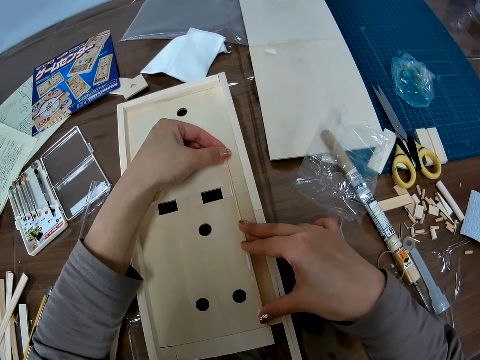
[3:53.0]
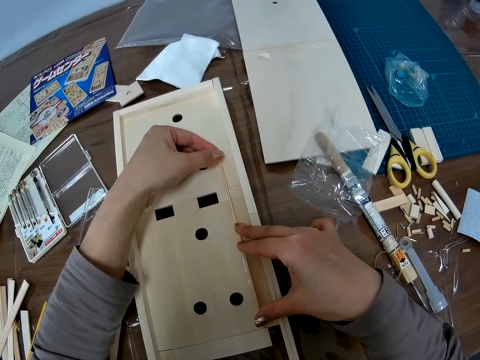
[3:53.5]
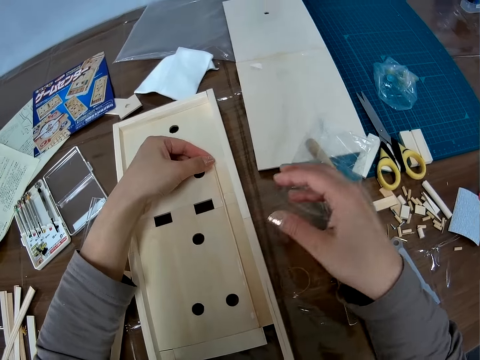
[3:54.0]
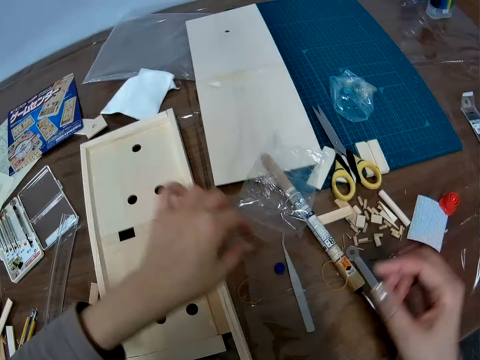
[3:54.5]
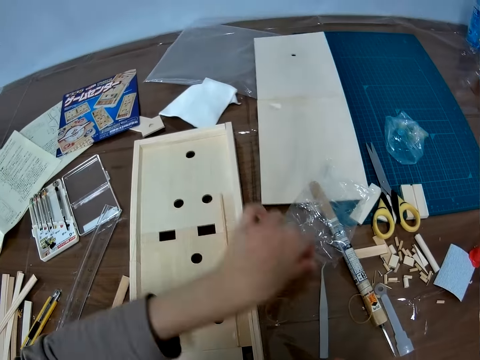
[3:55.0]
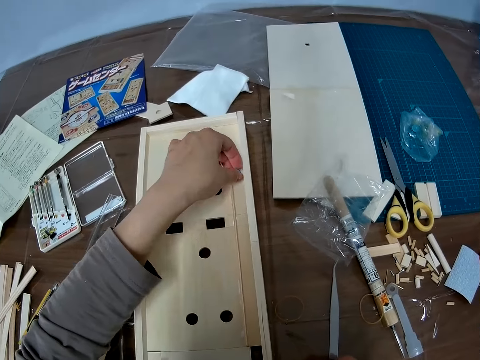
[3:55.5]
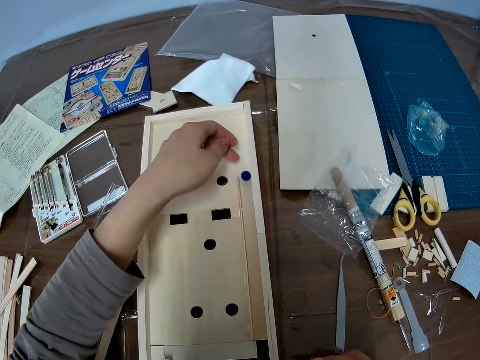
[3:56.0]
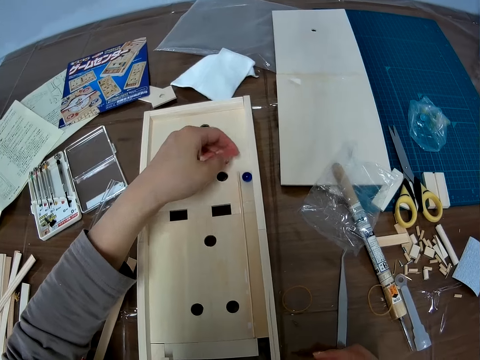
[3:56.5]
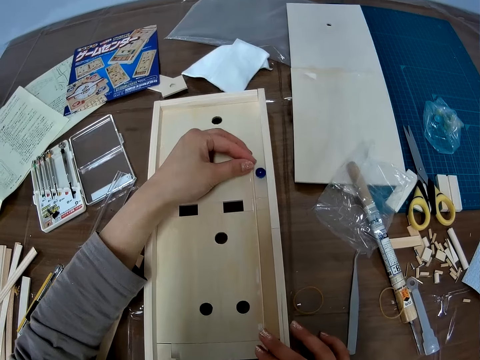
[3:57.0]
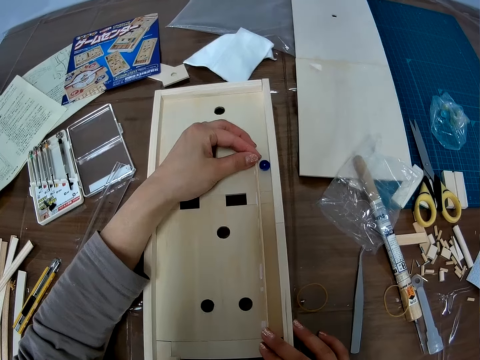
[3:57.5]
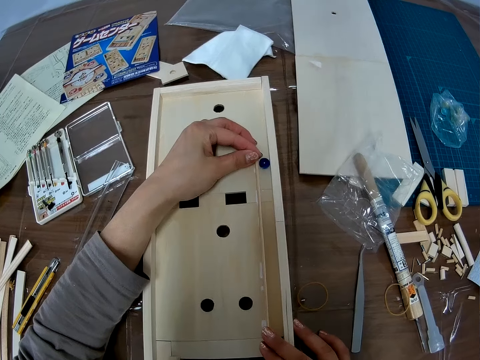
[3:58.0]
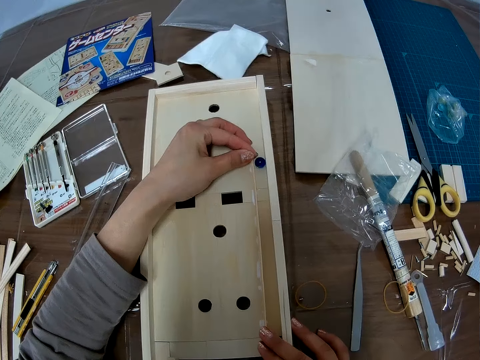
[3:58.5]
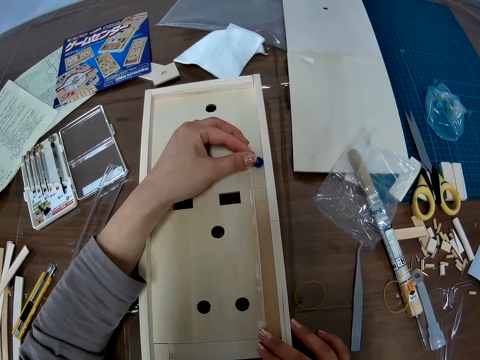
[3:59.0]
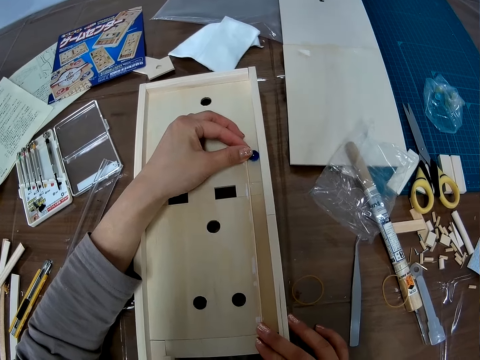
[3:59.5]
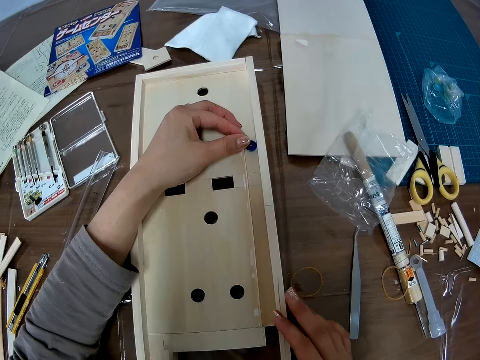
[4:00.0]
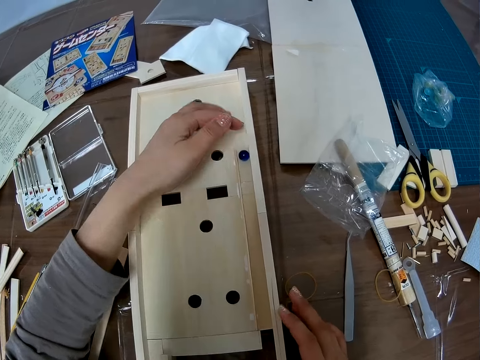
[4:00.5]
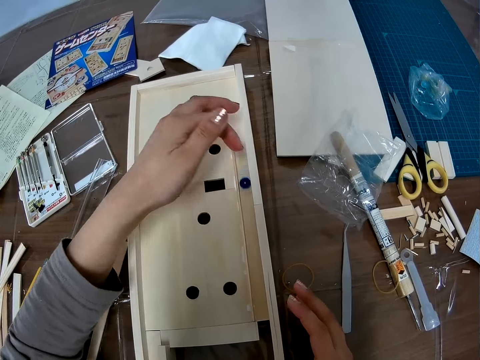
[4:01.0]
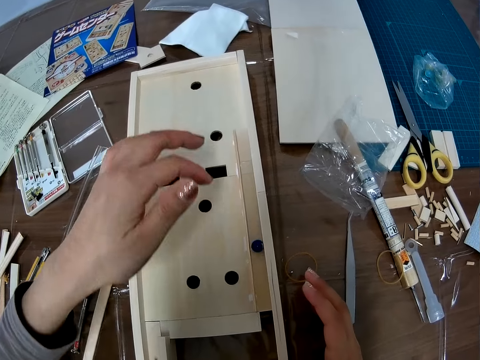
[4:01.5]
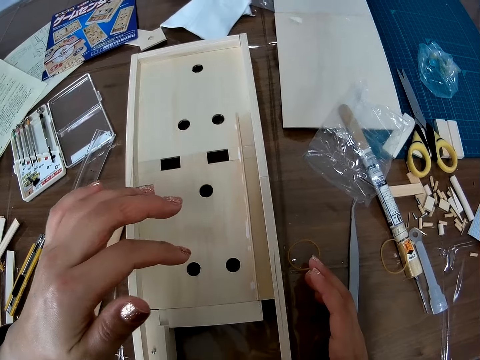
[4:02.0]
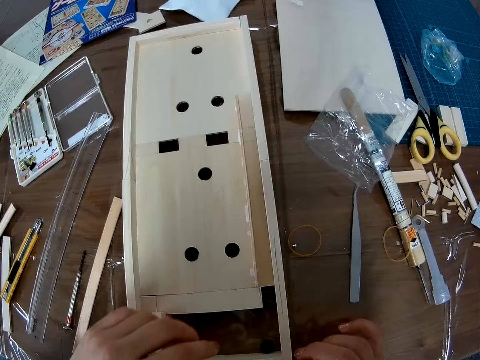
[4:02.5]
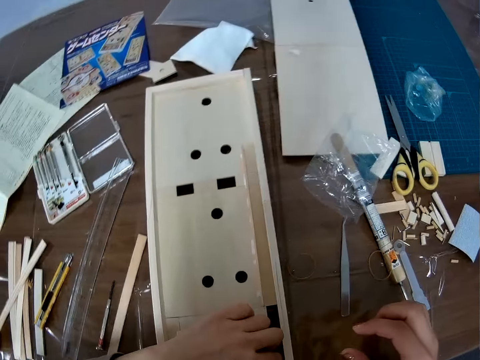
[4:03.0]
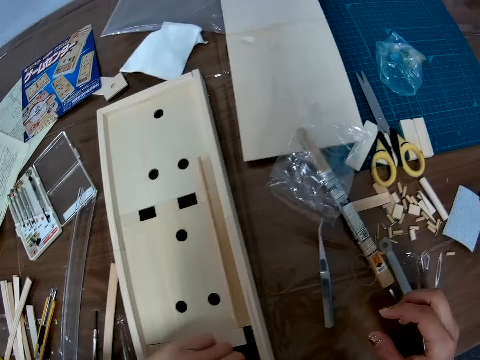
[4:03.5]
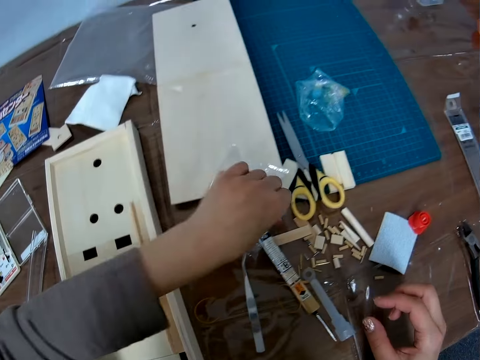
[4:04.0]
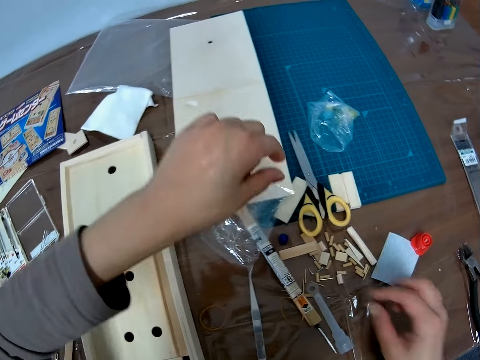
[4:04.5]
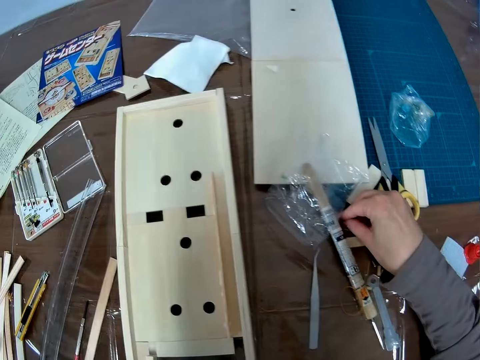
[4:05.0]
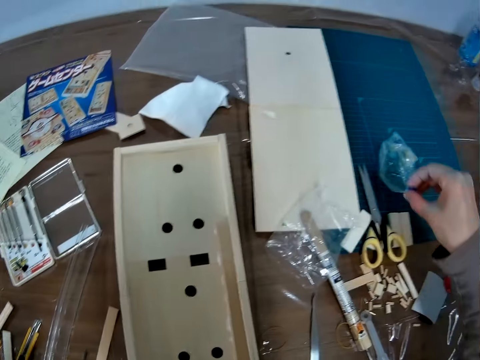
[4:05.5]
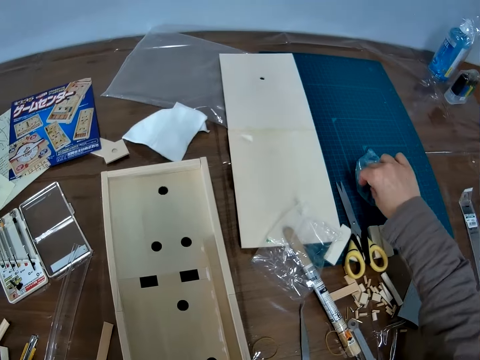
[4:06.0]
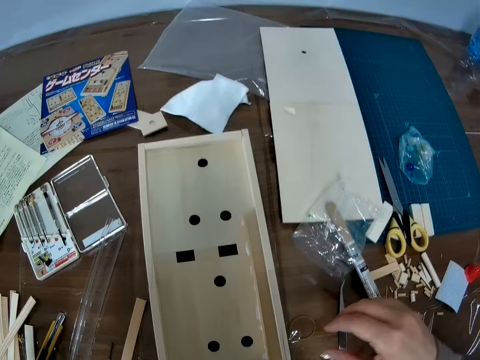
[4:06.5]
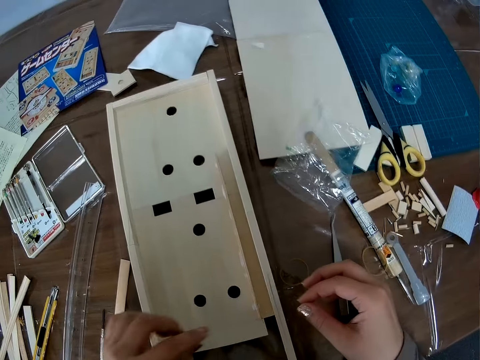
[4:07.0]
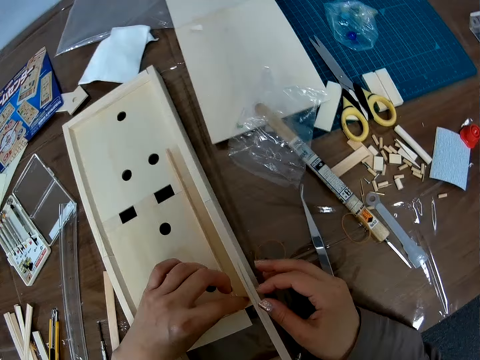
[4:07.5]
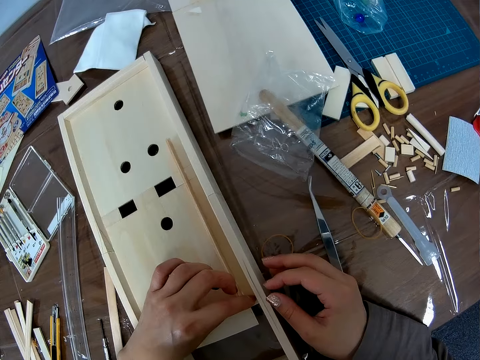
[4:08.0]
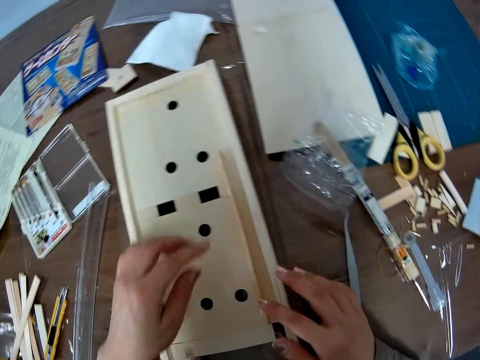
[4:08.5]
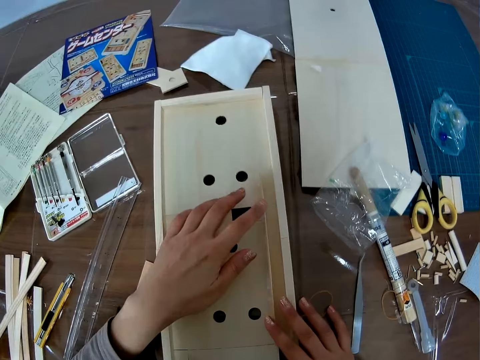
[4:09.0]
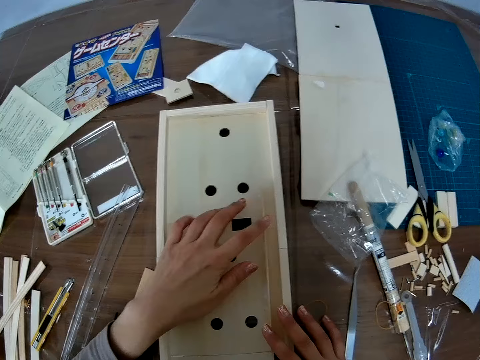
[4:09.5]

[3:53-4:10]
The camera wearer picks the round ball or glass marble from the table with her left hand. She puts the glass marble on the game center wood craft. She rolls the ball on the wooden craft with her left hand. She adjusts the wooden piece on the wooden craft with her hands. She pushes the glass marble on the game center wood craft. She rolls the ball on the wooden craft with her left hand. She looks at the game center wood craft. She picks the round ball from the wooden craft with her left hand, drops the round ball on the table with her left hand, picks the round ball from the table with her right hand, and drops the round ball on the nylon with her right hand. She adjusts the wooden piece on the wooden craft with her hands.

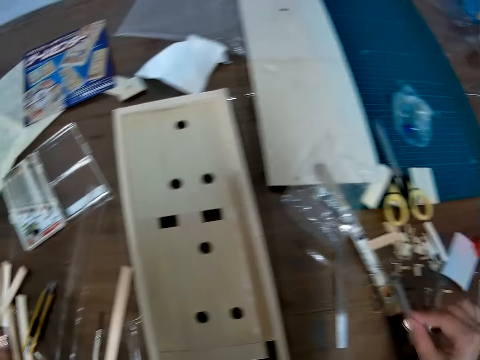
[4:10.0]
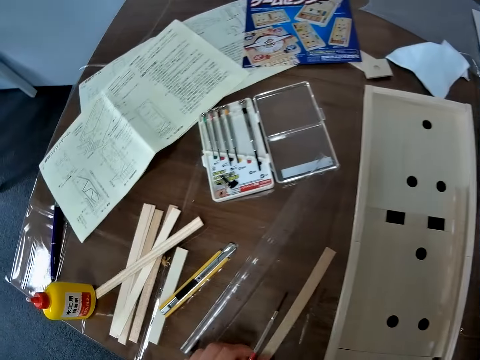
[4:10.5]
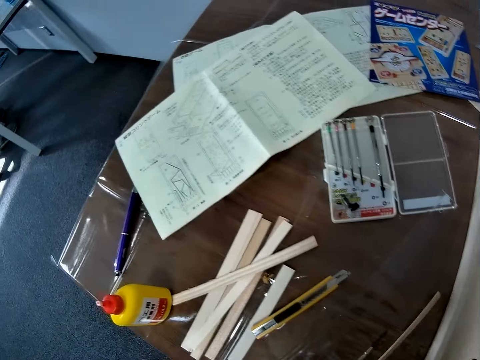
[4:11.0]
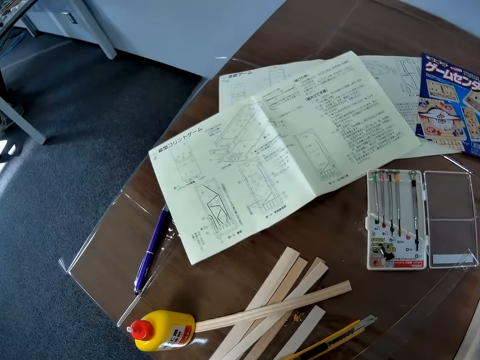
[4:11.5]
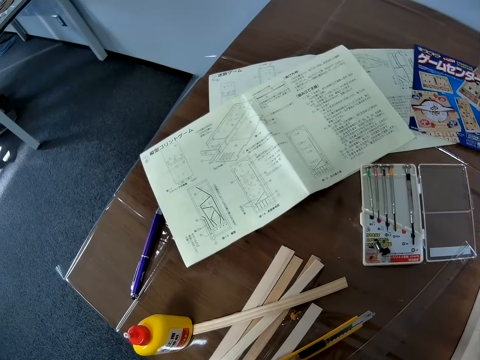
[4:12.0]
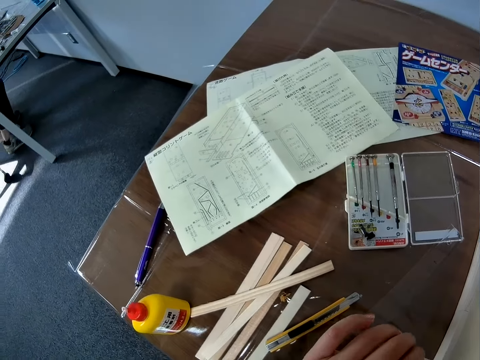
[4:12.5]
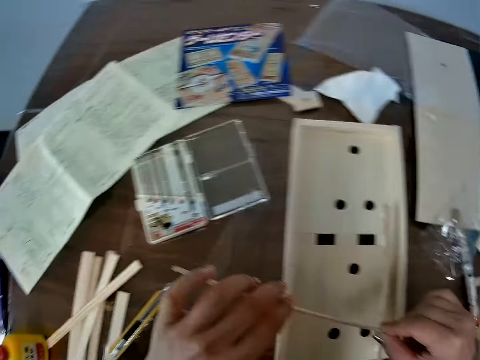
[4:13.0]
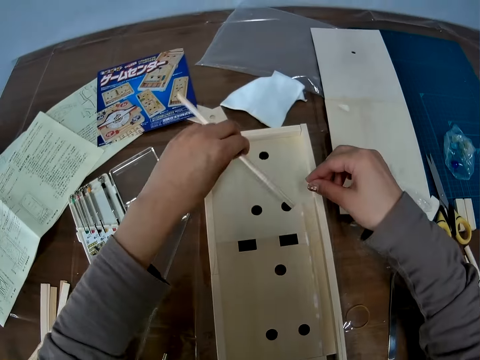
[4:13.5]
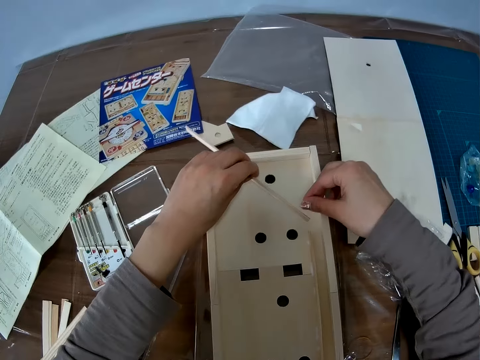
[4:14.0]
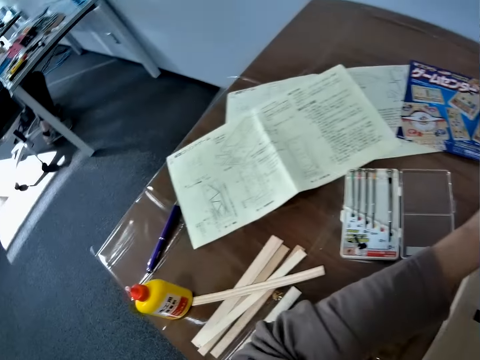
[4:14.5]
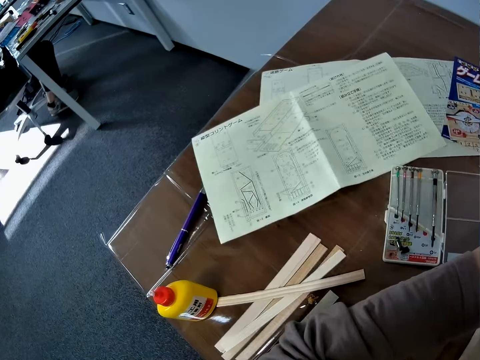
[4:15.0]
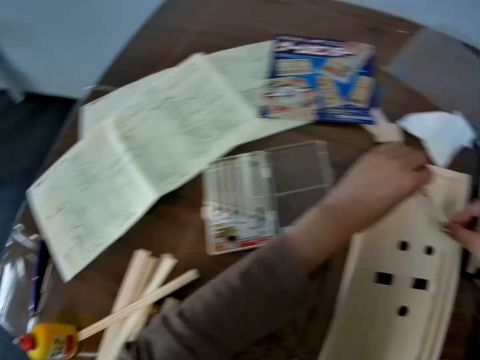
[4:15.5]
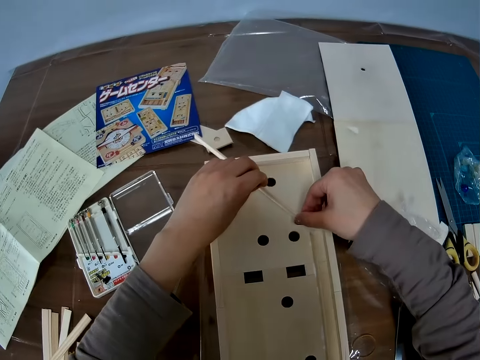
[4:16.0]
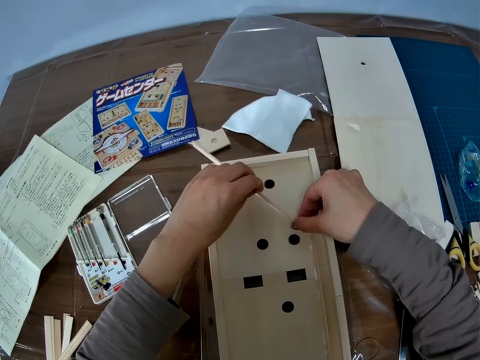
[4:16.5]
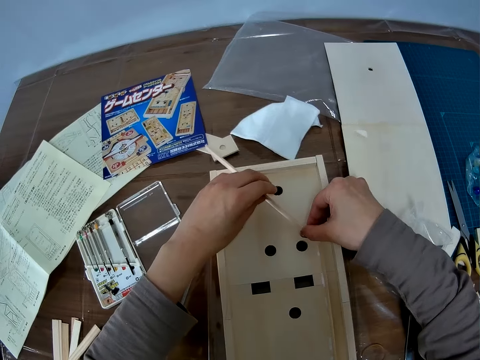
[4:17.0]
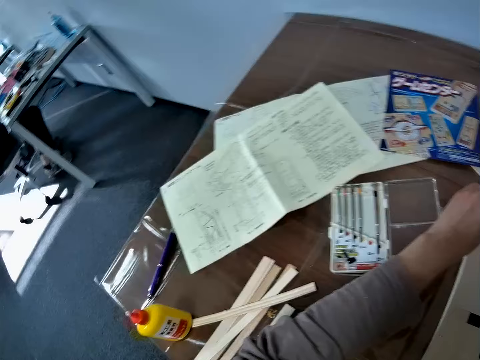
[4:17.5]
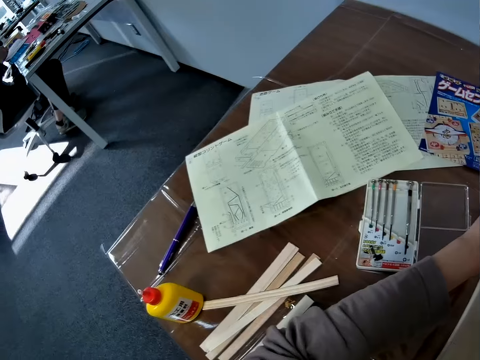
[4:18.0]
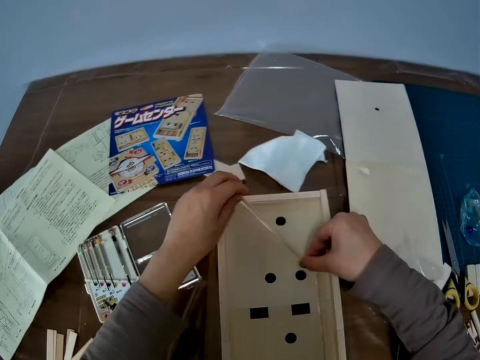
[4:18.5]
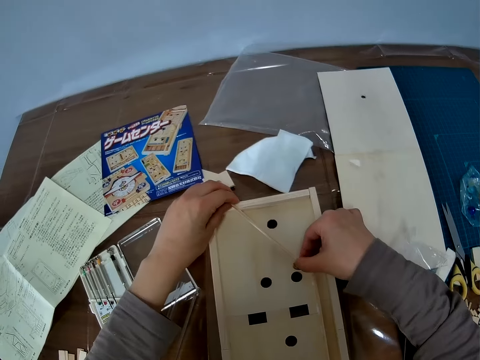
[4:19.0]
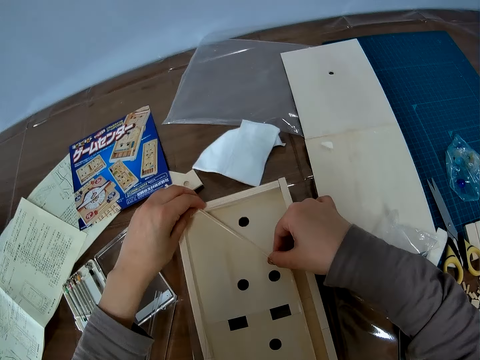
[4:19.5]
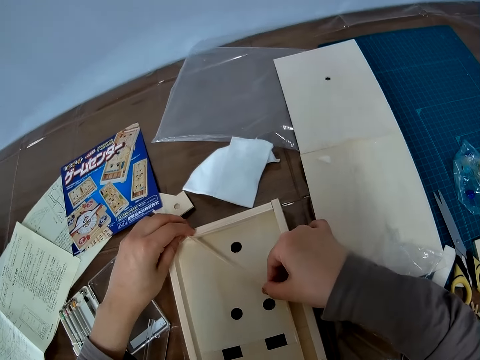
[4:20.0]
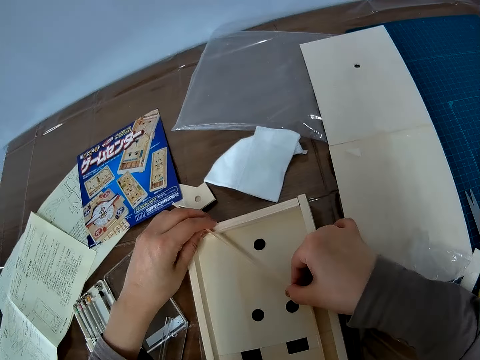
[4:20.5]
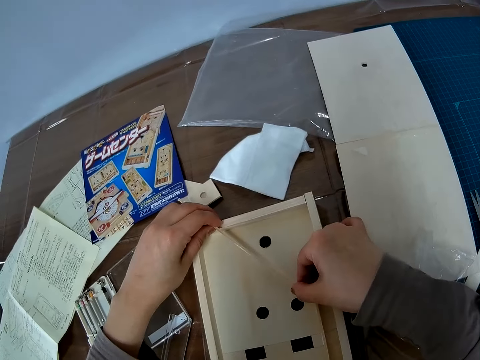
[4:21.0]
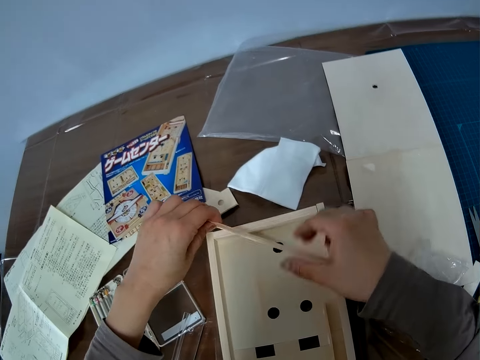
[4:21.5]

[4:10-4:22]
The camera wearer looks around the table. She picks another wooden piece from the table with her left hand. She looks at the instruction booklet. A man sits on a chair. The camera wearer holds a piece of wood on the game center wood craft. She sets the wooden piece on the wooden craft with her hands. She turns around. The man sits on the chair. The camera wearer looks at the instruction booklet. She turns around. She holds the piece of wood on the game center wood craft. She turns around. The man sits on the chair. The camera wearer looks at the instruction booklet. She turns around. She holds the piece of wood on the game center wood craft.
